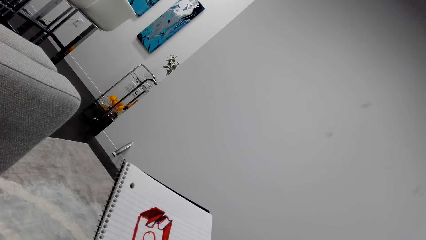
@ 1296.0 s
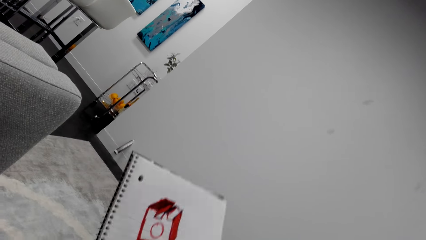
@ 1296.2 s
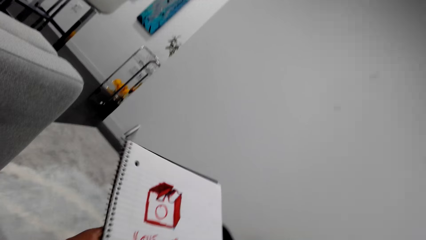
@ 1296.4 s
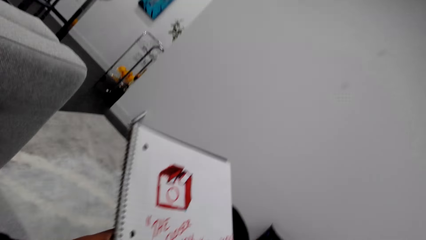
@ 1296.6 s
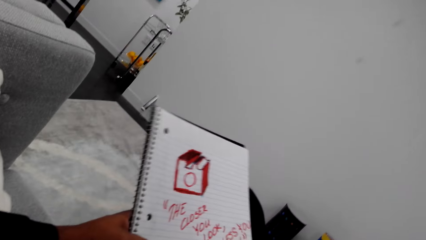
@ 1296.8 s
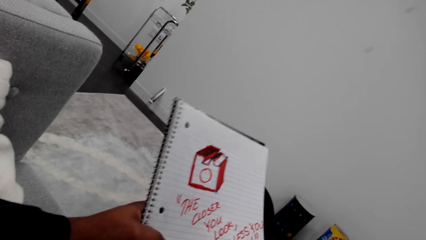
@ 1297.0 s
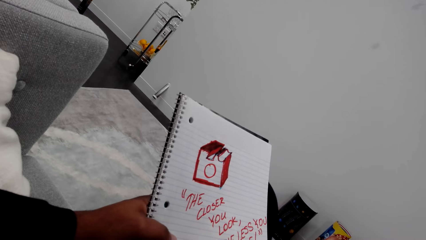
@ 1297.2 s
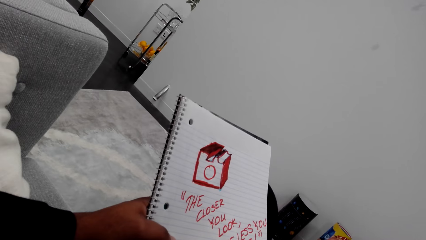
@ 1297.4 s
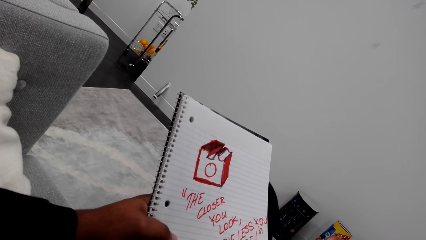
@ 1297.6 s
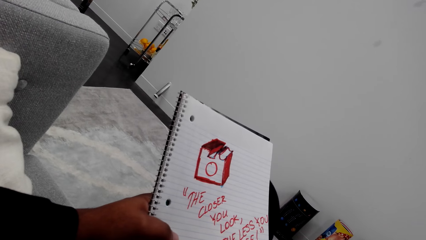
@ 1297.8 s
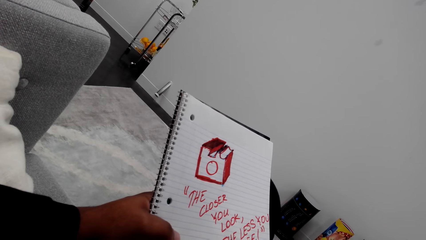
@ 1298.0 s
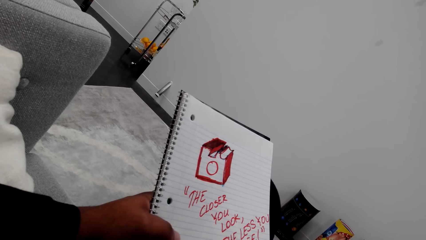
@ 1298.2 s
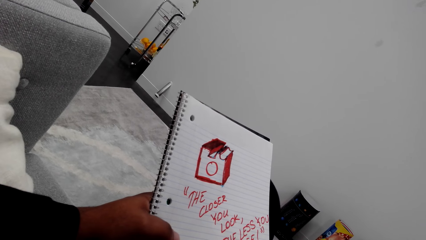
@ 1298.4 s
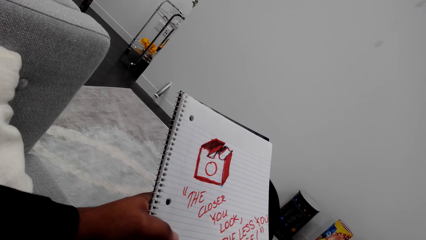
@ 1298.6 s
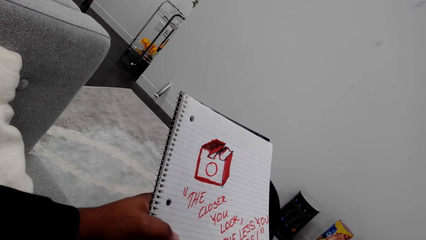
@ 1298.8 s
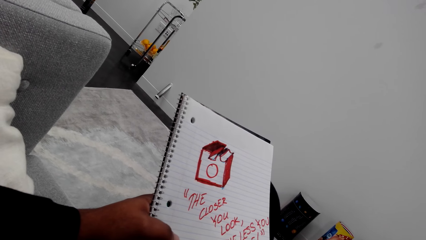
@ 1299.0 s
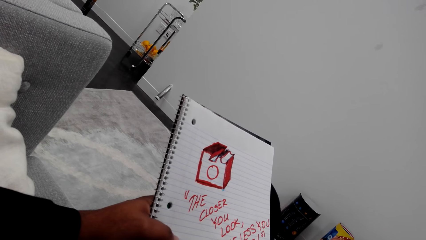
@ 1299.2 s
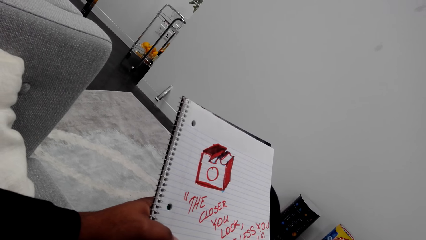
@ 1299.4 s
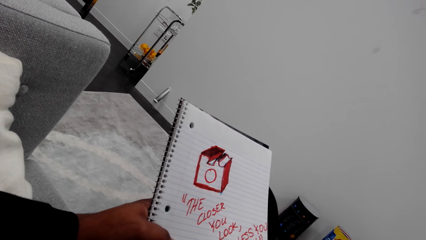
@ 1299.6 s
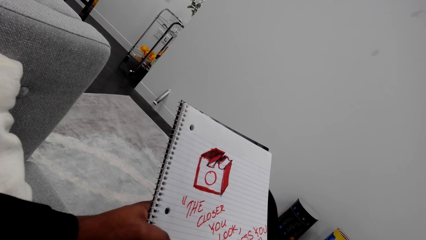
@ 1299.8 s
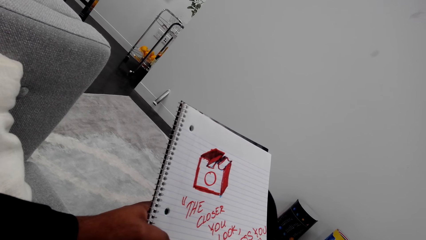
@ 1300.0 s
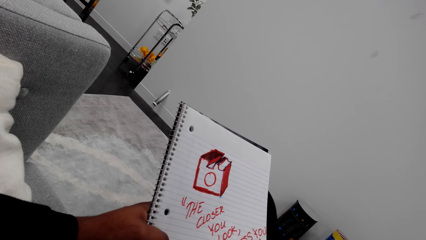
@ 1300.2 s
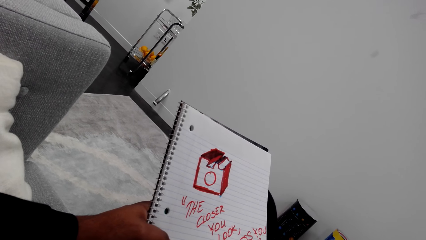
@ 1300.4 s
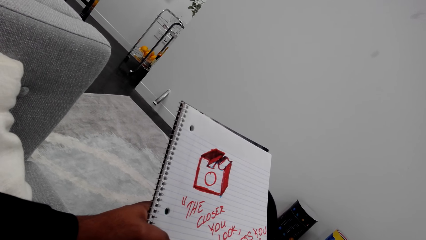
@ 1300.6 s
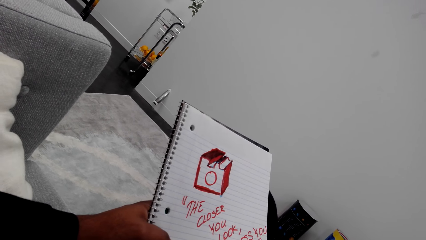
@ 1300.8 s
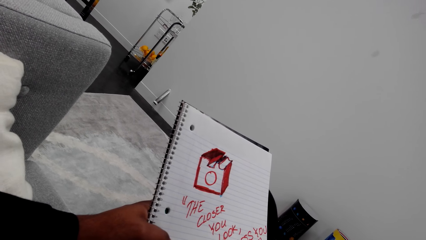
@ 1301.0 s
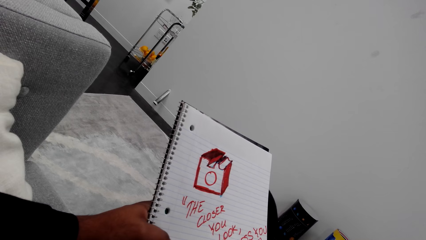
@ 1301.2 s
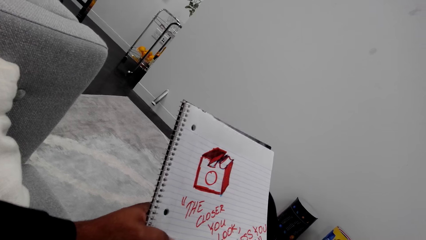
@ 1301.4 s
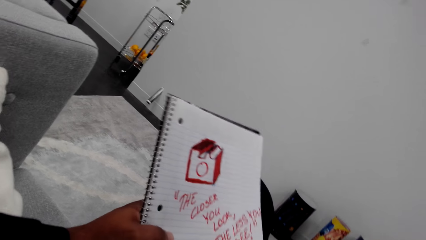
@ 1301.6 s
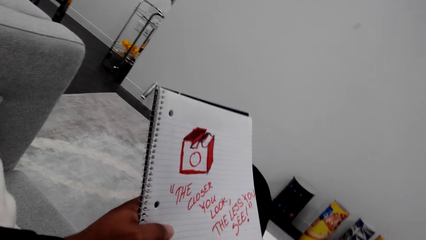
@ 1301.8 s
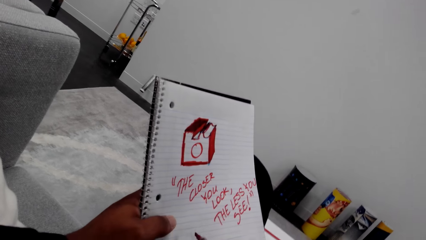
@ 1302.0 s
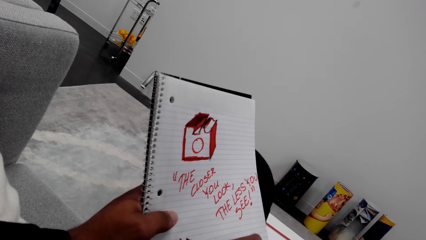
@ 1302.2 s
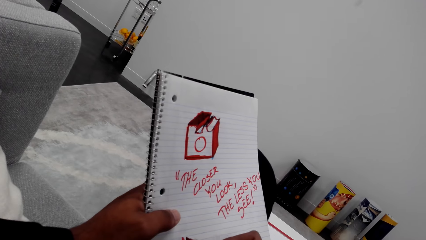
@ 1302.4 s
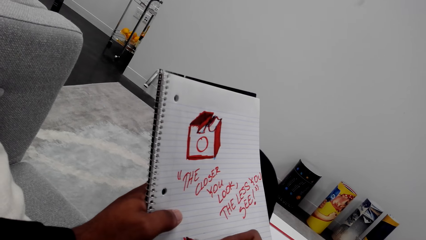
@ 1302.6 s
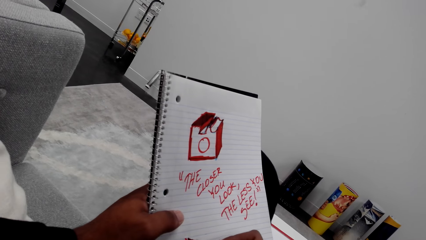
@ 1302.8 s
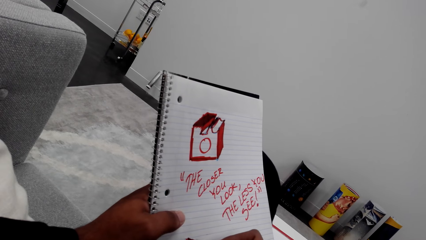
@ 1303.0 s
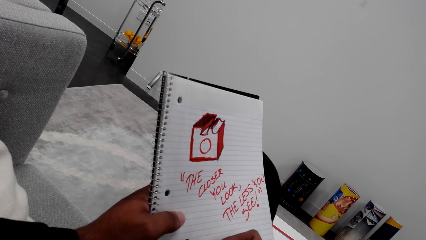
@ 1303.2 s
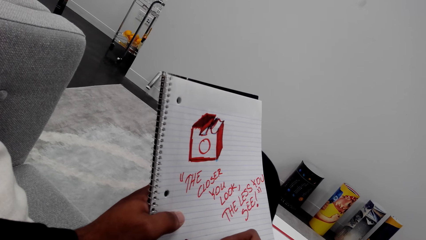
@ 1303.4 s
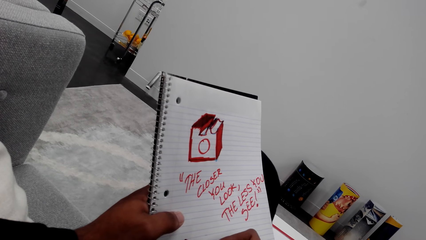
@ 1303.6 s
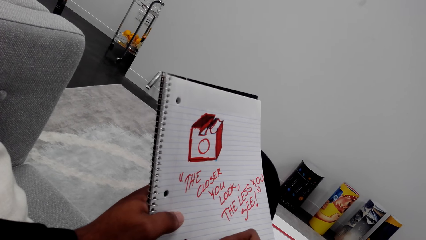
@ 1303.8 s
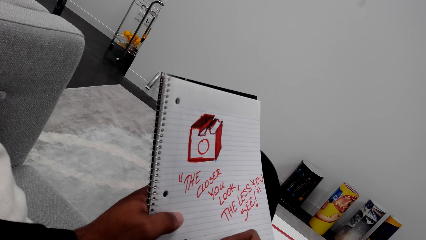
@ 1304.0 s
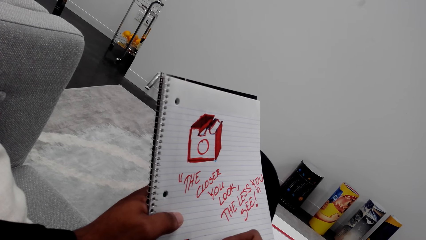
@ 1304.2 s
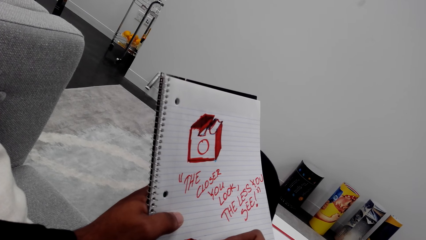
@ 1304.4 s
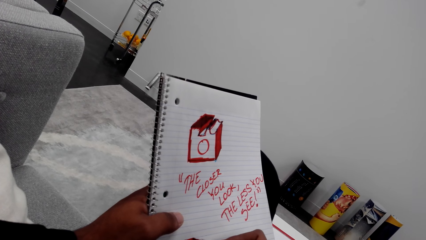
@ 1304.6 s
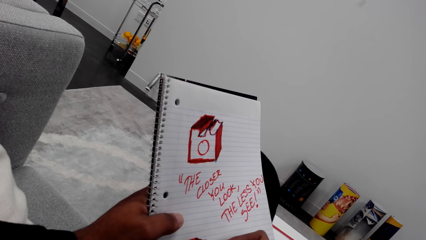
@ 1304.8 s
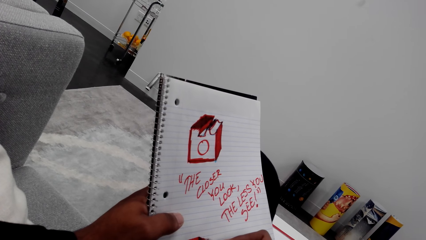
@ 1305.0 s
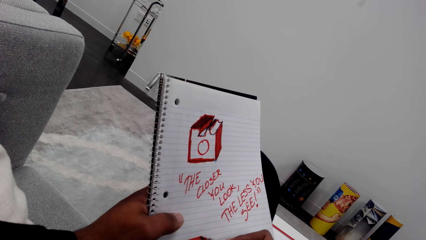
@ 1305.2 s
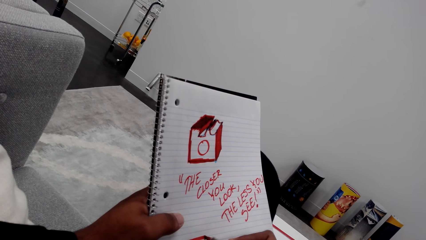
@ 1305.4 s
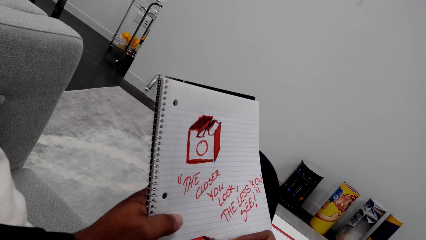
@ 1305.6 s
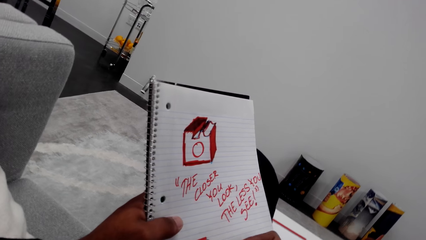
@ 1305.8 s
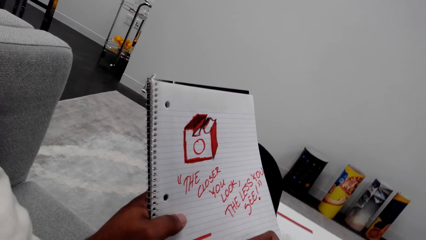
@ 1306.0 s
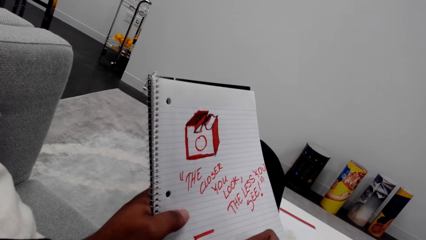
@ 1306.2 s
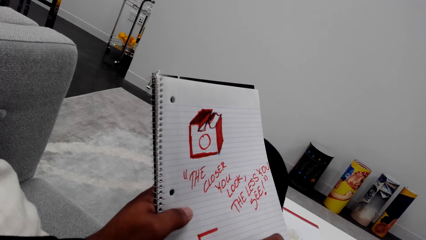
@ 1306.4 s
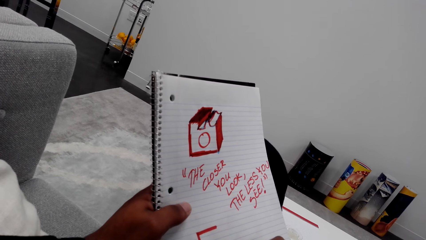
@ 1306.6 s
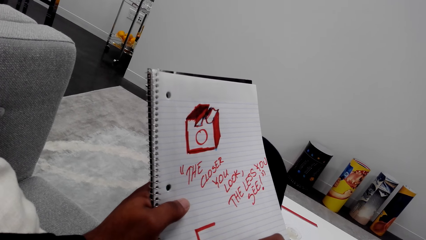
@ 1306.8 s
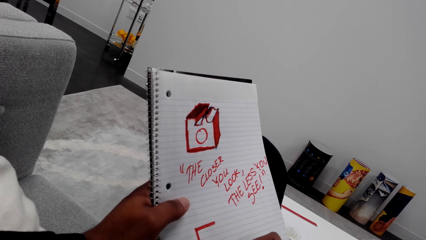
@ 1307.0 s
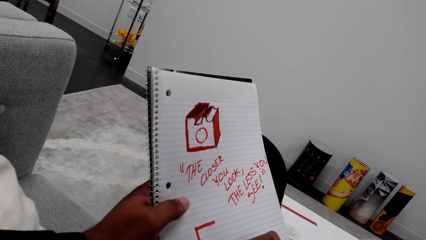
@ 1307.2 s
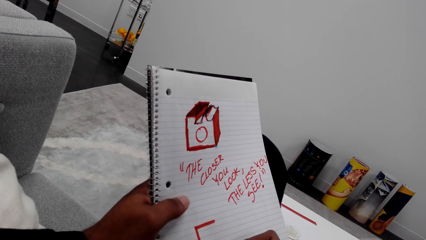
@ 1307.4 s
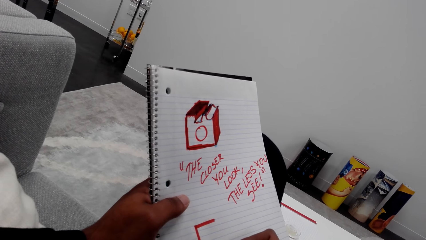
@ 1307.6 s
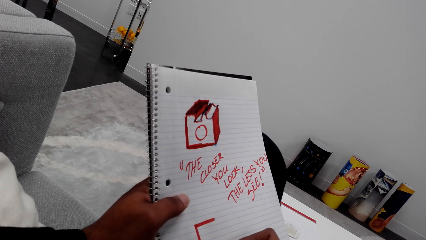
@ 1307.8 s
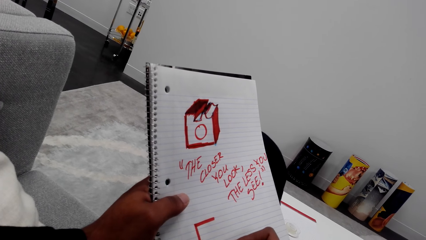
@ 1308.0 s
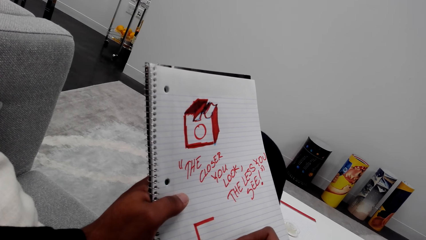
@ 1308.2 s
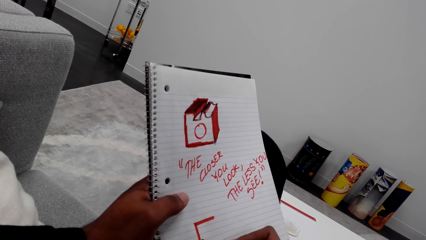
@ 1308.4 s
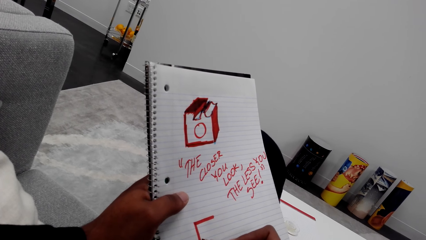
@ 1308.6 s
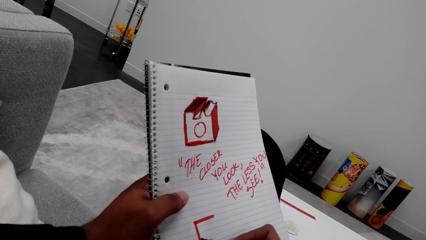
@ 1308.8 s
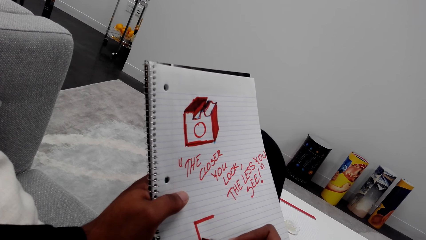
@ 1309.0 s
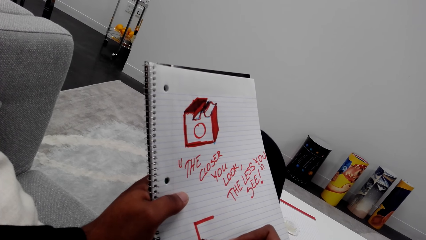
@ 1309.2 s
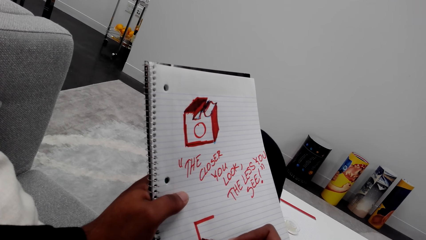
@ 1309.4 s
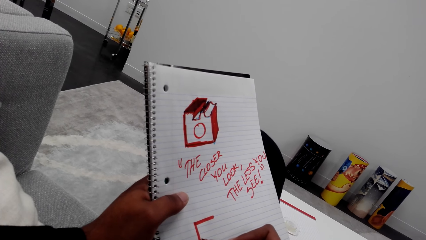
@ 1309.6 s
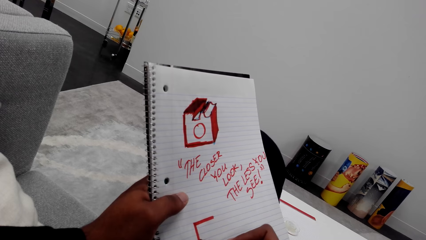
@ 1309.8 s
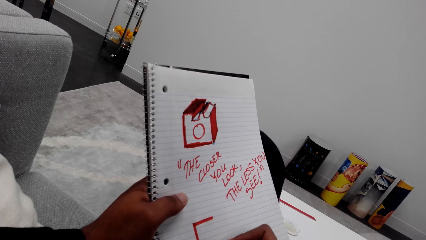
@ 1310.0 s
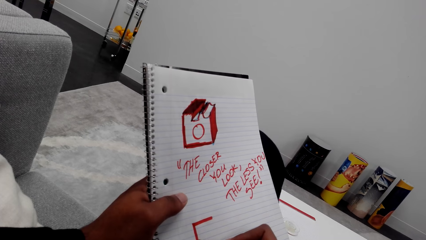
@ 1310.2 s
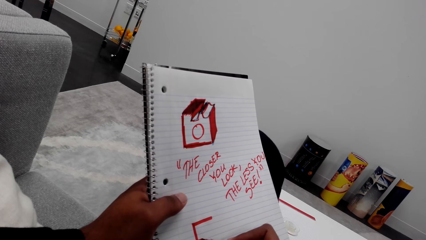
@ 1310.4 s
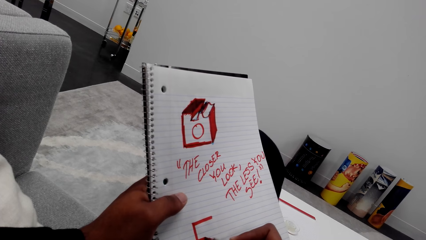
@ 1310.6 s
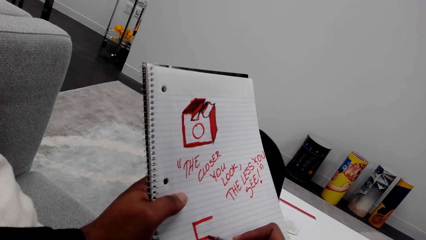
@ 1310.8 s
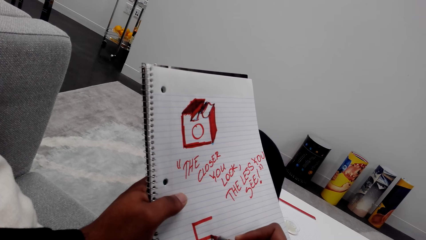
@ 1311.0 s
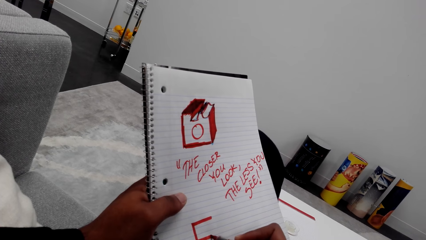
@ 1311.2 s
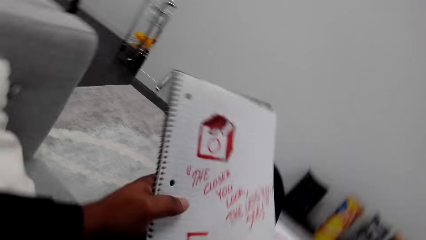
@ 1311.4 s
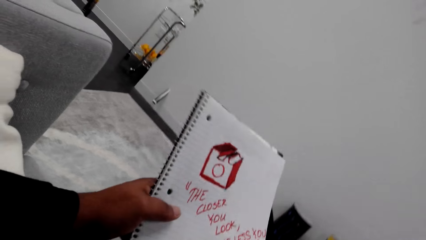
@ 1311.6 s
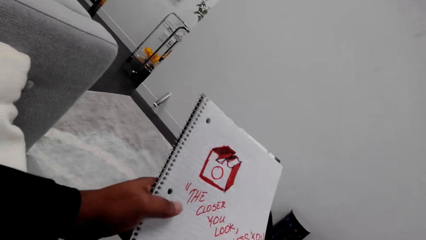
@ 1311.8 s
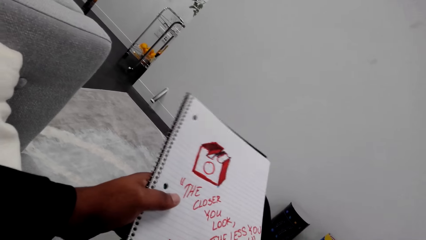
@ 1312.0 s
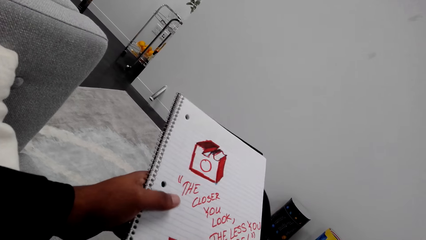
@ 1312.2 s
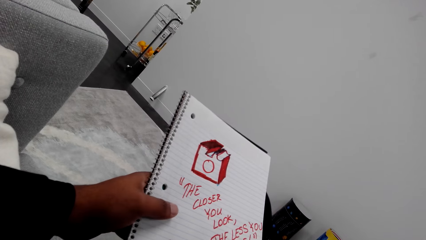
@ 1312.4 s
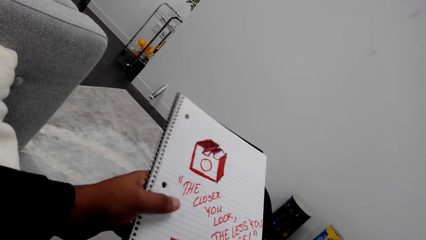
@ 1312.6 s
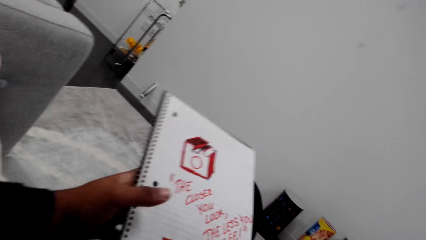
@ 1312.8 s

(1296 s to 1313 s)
The camera wearer writes on a book.
